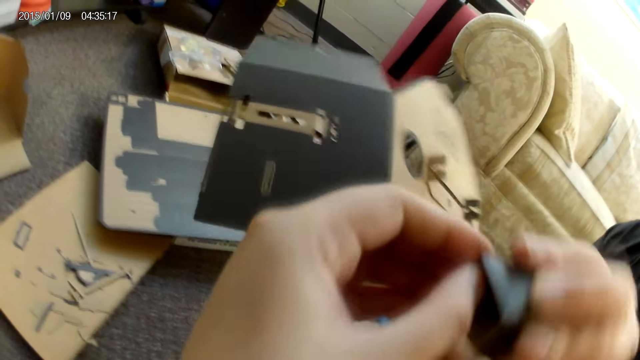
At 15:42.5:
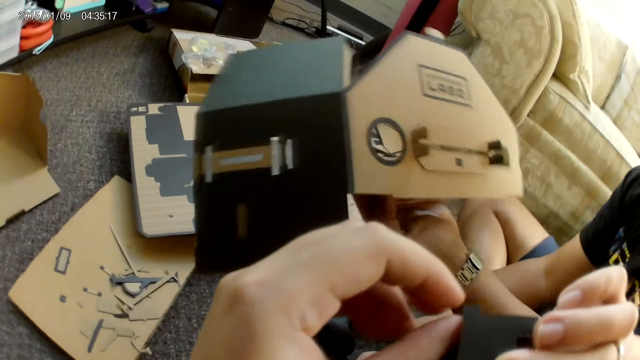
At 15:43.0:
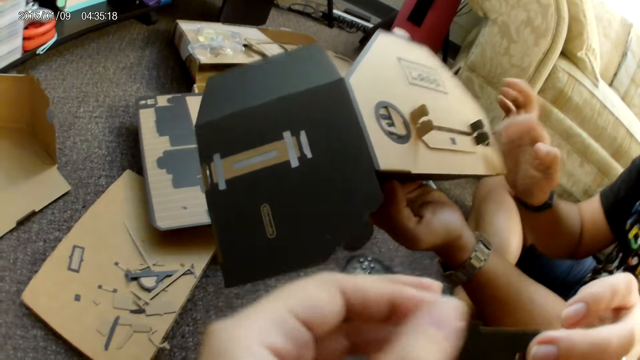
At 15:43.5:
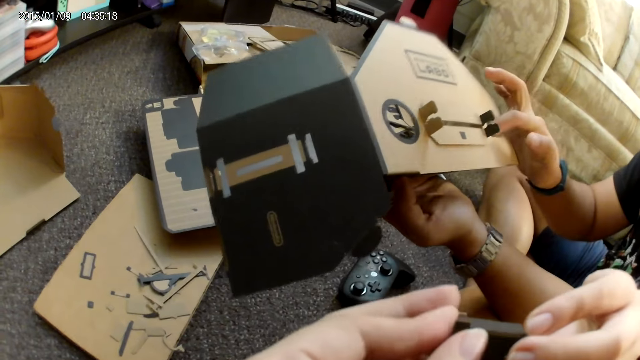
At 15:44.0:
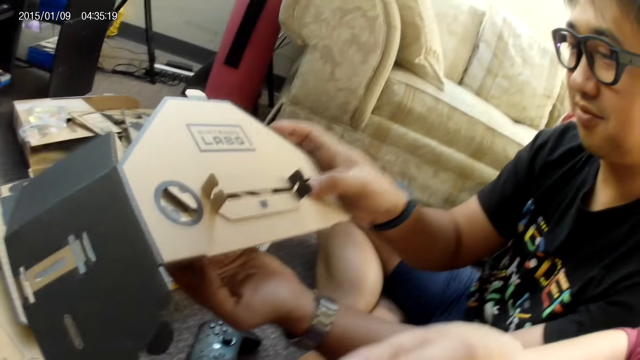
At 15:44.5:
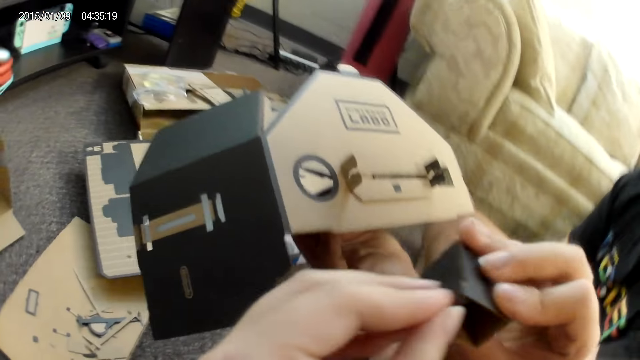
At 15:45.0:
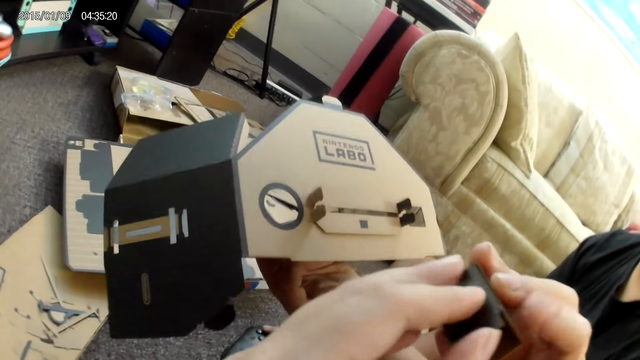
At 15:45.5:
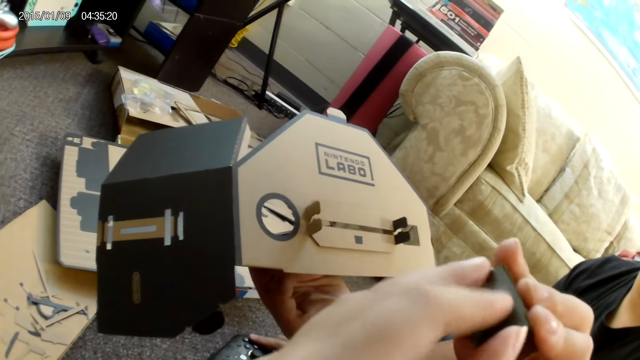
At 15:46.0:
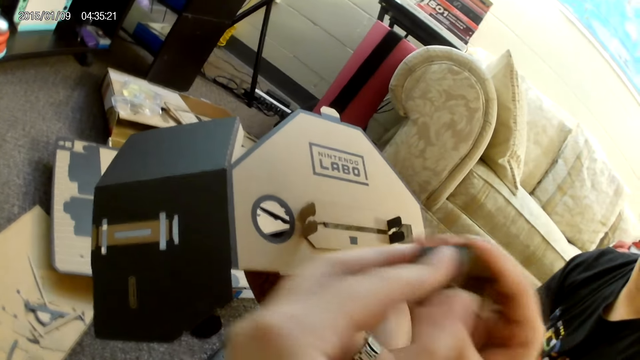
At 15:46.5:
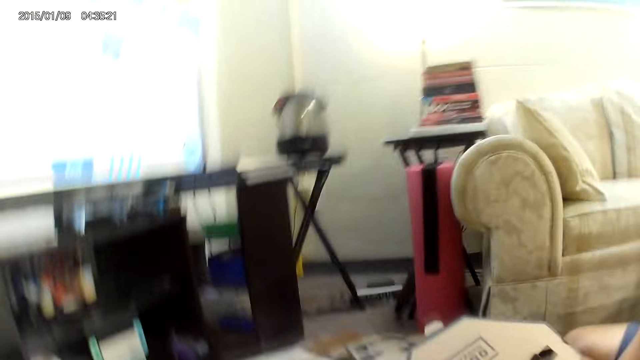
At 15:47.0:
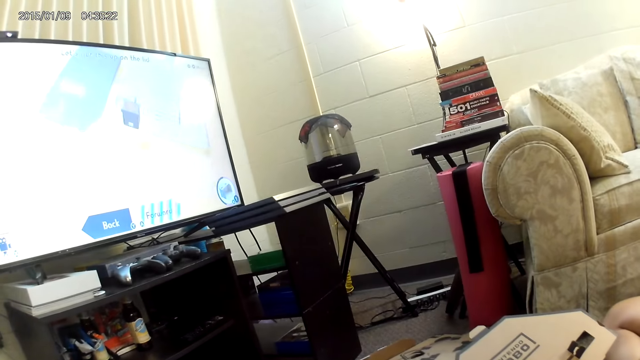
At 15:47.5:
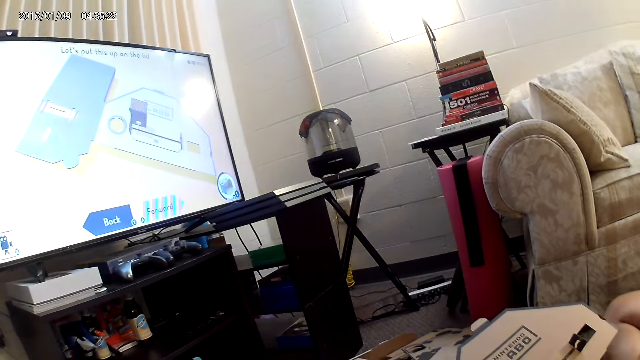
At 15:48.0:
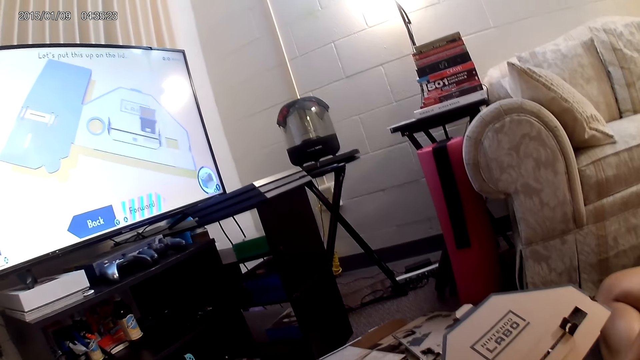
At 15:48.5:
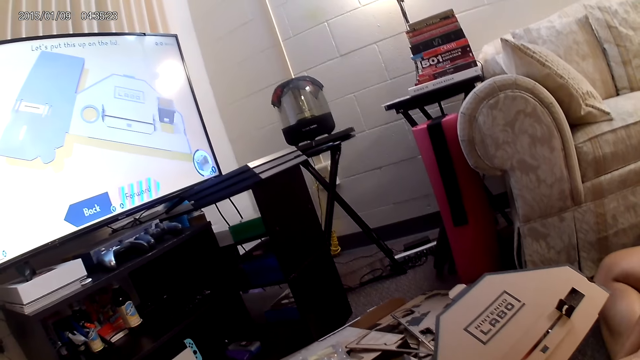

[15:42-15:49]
A man turns a cardbox in a hand. The man fixes the cardboard pieces with both hands, taps on the cardbox, and plays the cardbox game.

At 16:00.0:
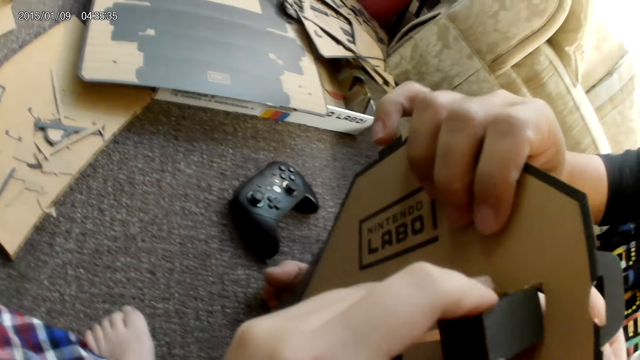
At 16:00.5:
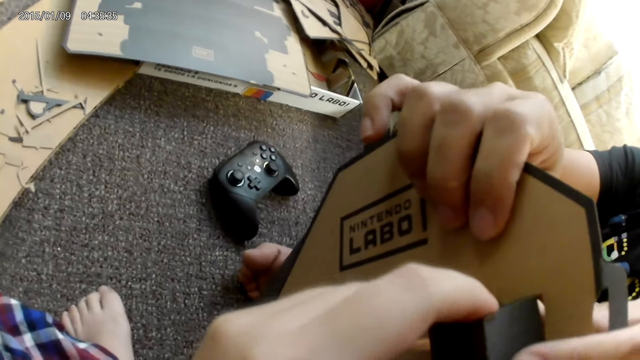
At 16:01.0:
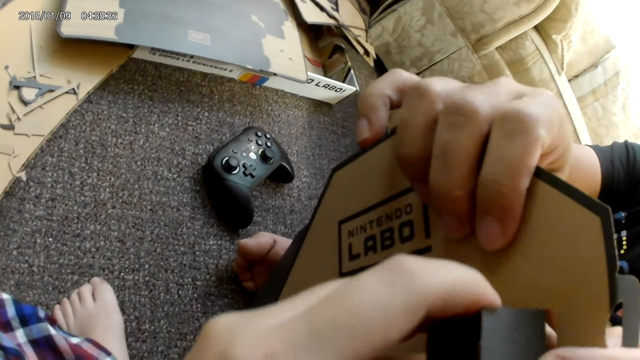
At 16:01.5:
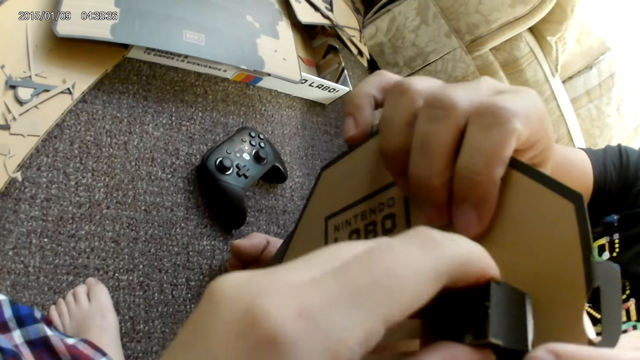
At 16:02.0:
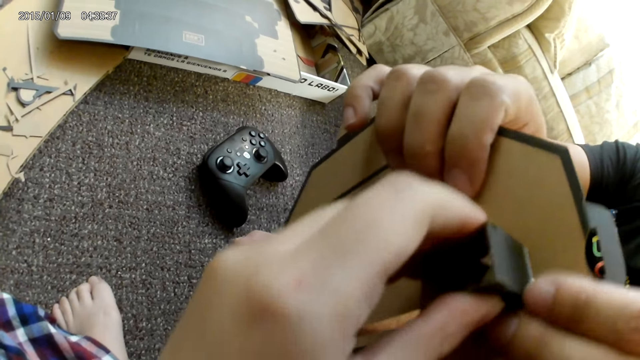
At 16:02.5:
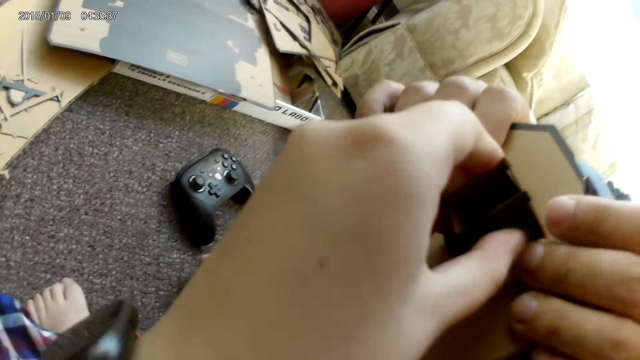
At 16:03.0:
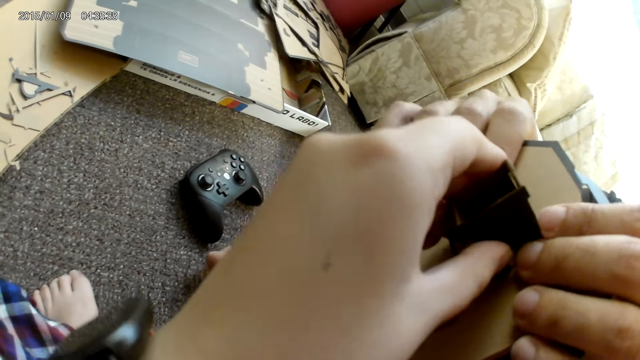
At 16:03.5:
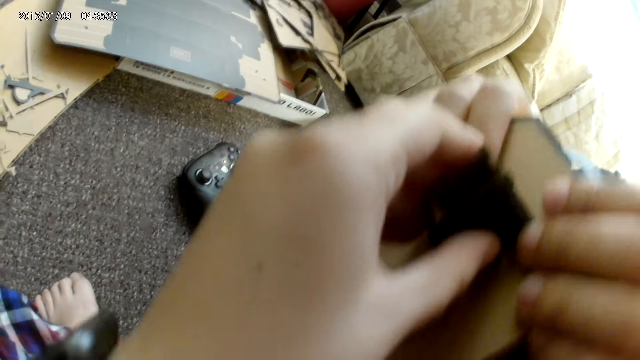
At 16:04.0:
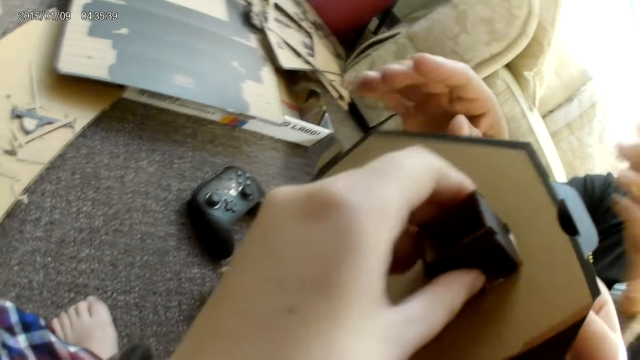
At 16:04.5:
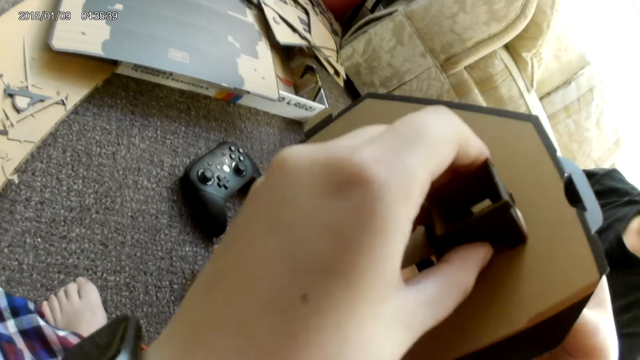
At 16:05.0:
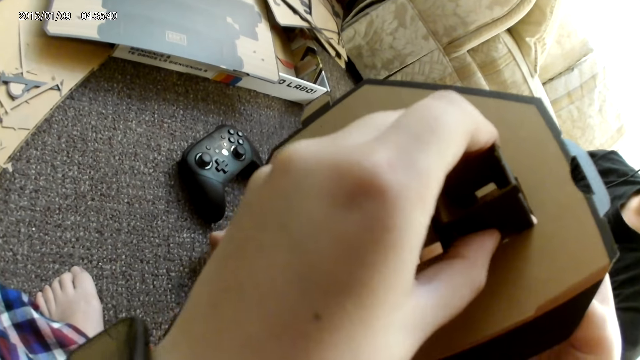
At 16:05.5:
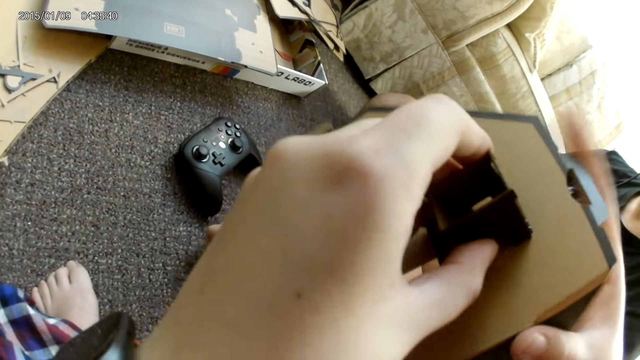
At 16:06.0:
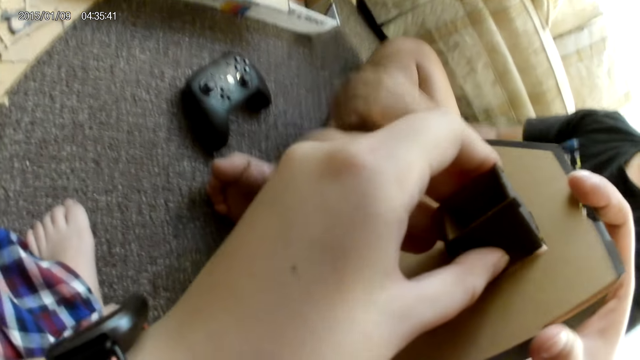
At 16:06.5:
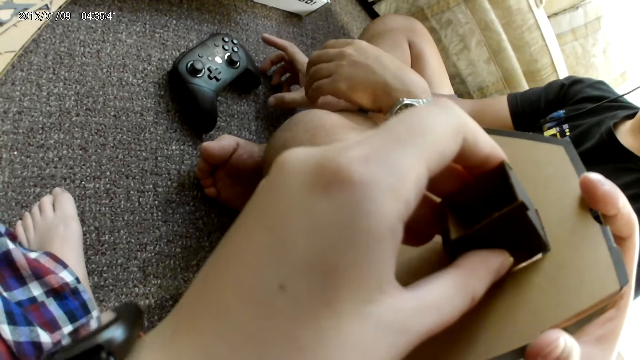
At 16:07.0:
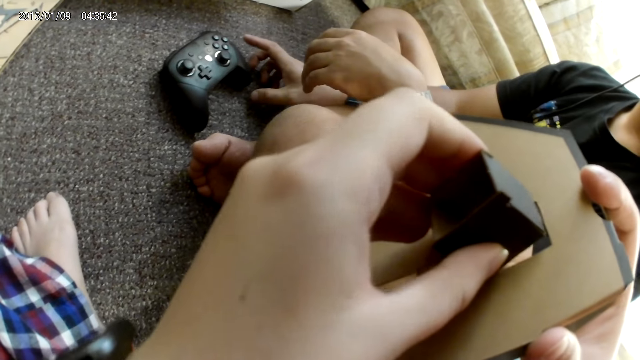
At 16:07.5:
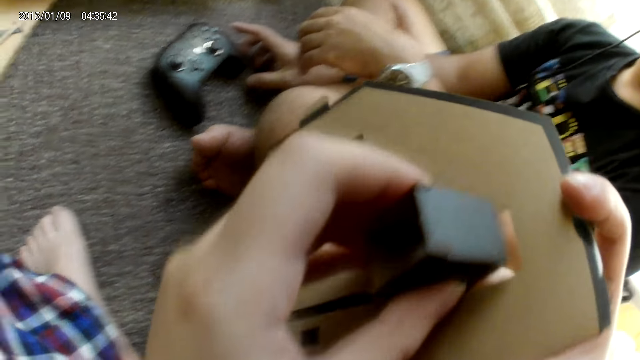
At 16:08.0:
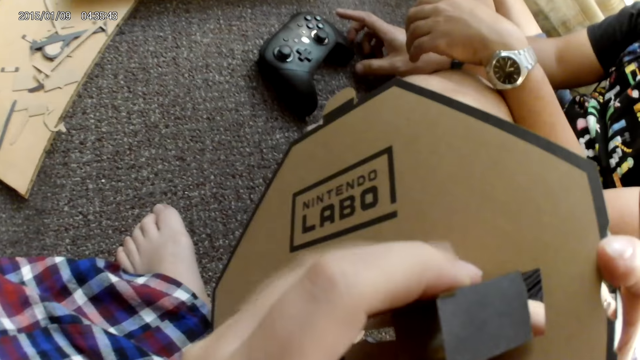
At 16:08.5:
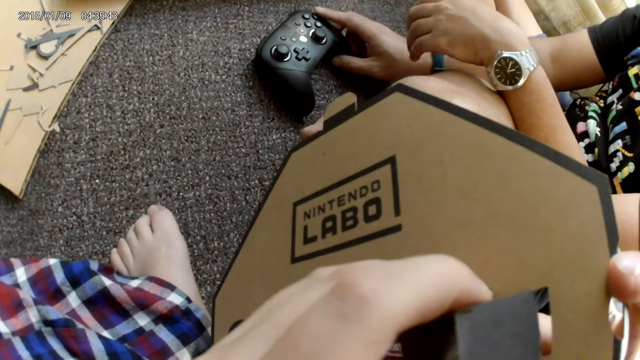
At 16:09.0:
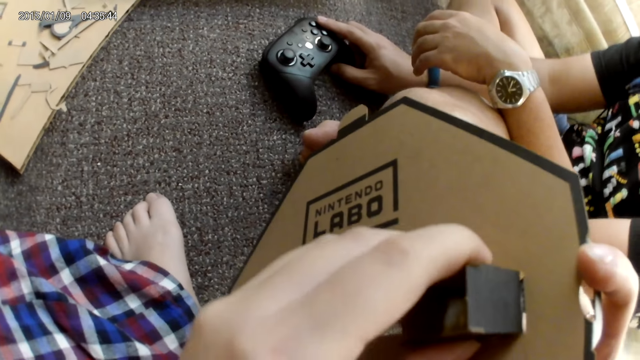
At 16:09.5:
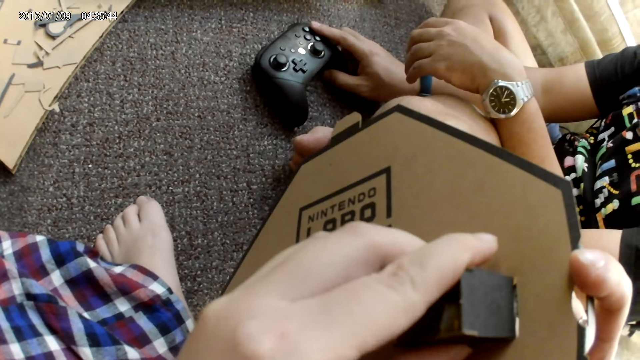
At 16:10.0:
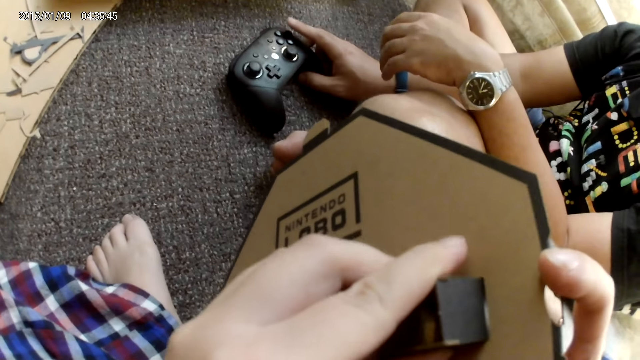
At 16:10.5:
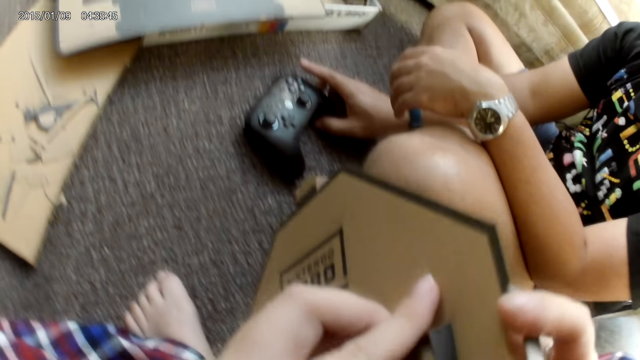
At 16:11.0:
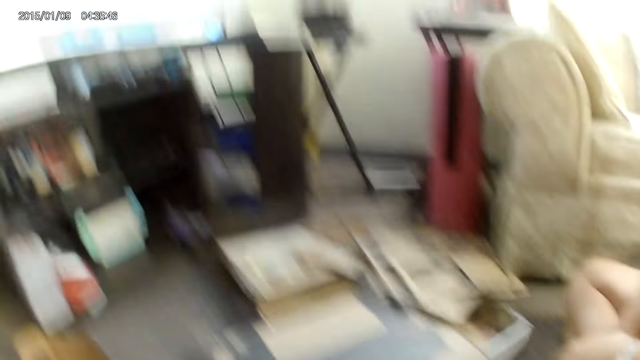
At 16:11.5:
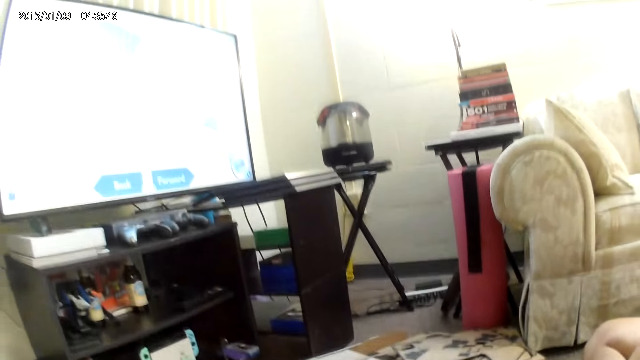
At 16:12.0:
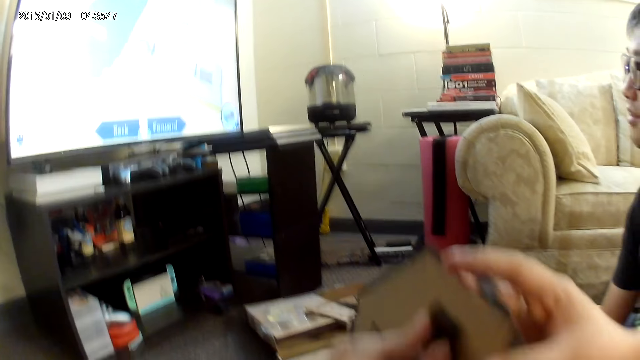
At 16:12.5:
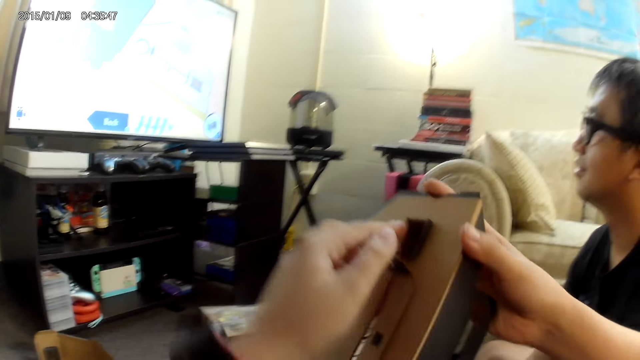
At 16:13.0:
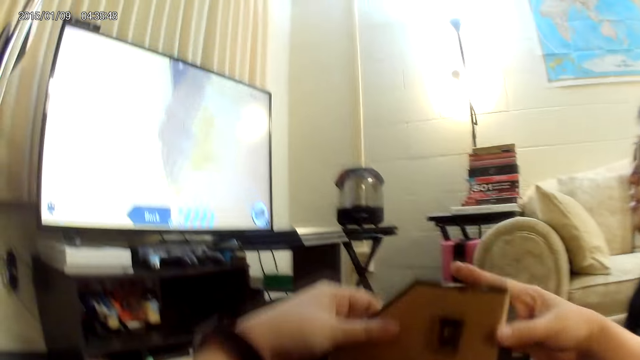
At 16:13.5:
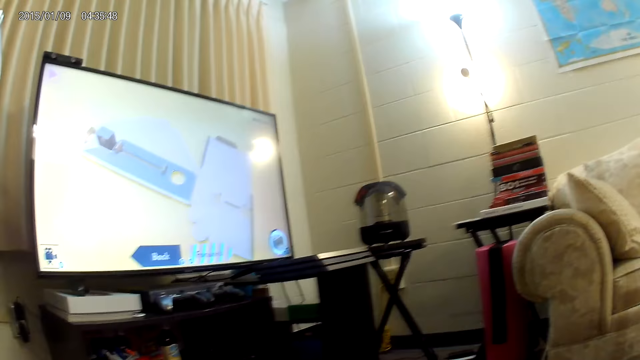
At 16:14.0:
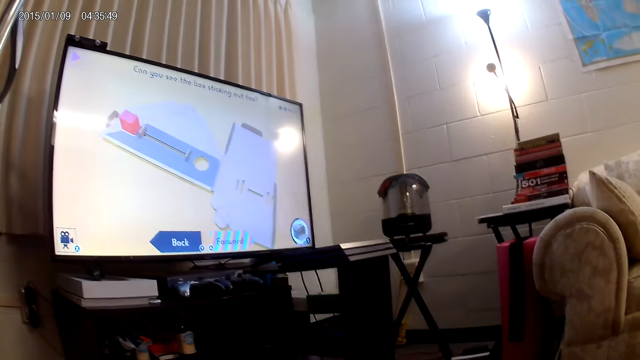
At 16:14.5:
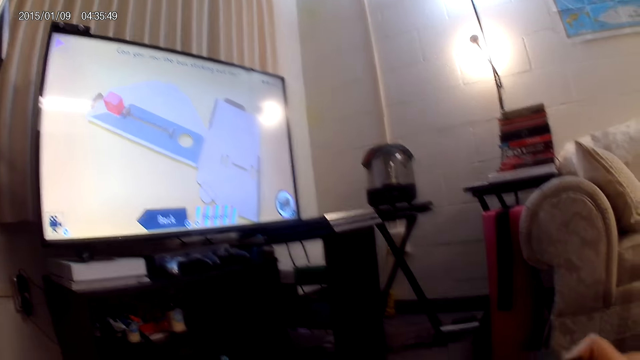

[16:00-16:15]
The man inserts a cardbox together and holds the cardboard piece with both hands. The camera wearer fixes the cardboard pieces with her left hand. She fixes the cardboard pieces with both hands. The man plays a cardbox game and holds the game controller with his right hand. The camera wearer fits a cardbox together. She raises the cardboard pieces with both hands.
